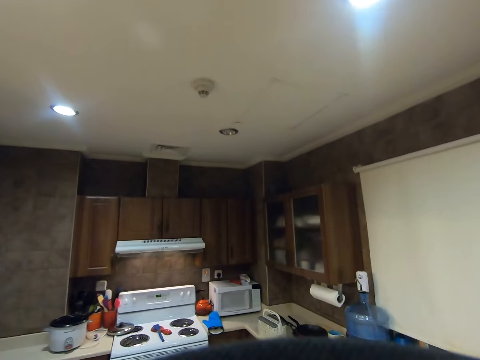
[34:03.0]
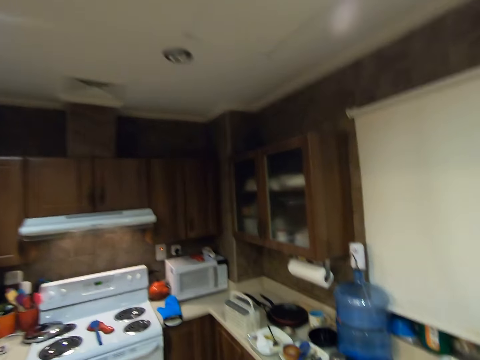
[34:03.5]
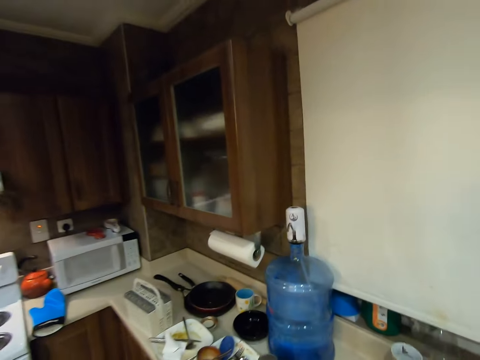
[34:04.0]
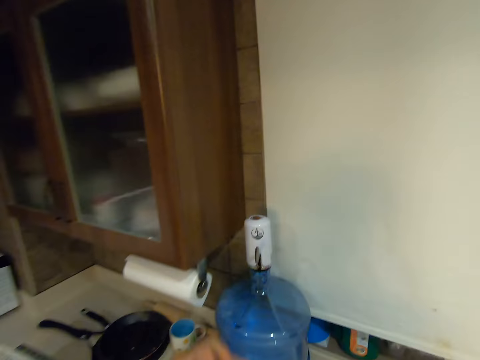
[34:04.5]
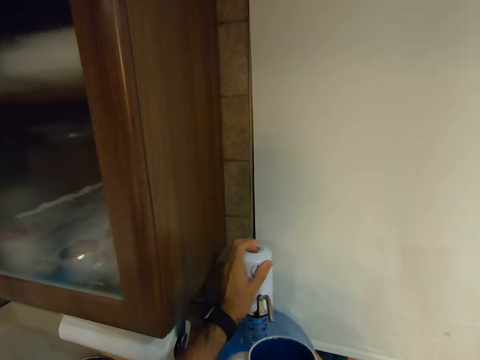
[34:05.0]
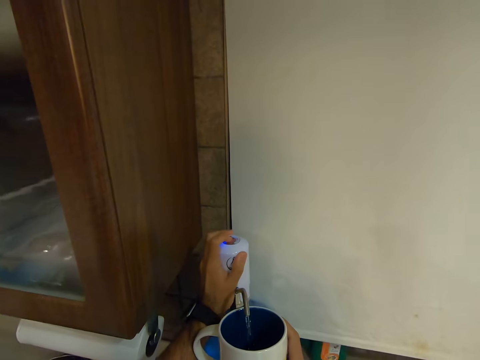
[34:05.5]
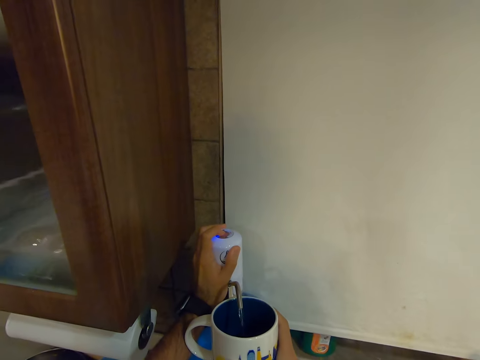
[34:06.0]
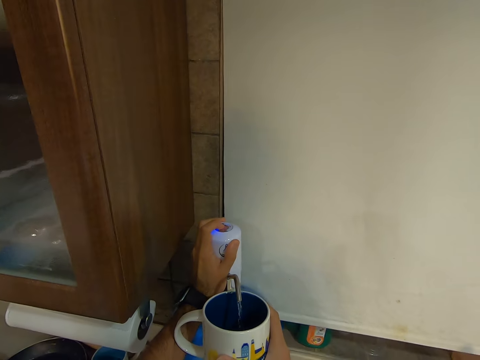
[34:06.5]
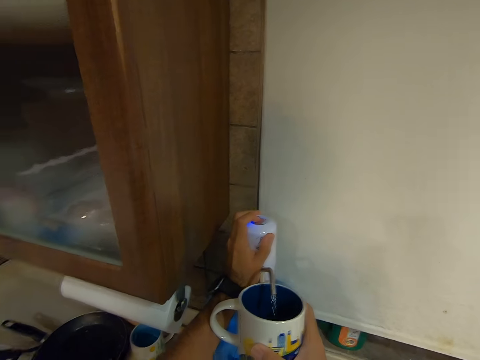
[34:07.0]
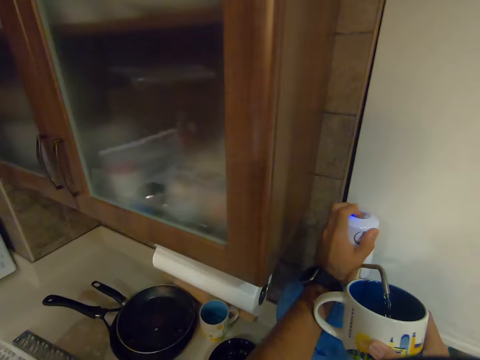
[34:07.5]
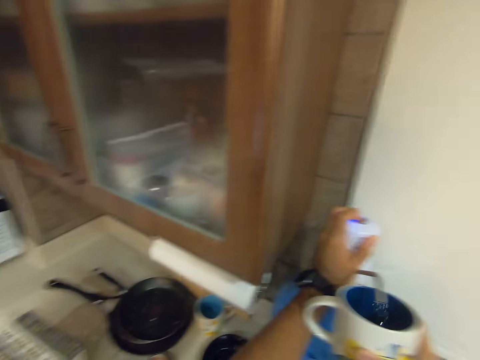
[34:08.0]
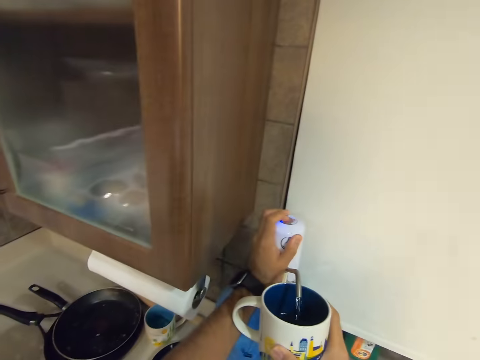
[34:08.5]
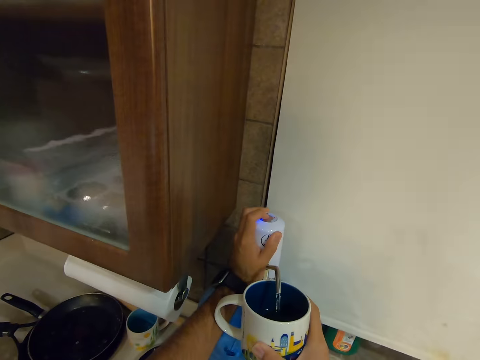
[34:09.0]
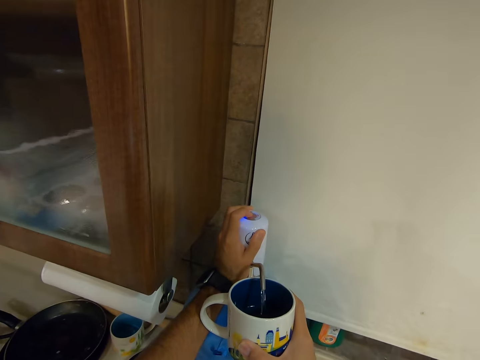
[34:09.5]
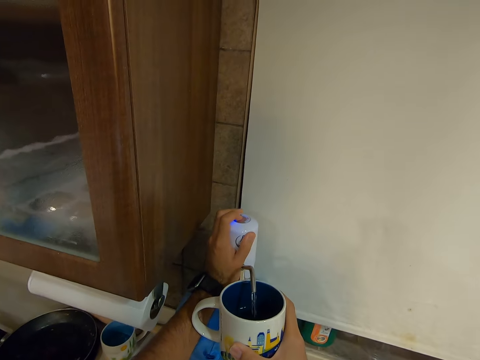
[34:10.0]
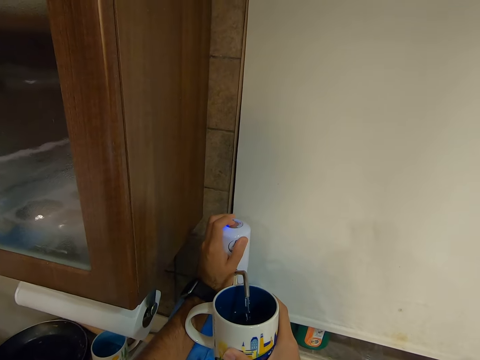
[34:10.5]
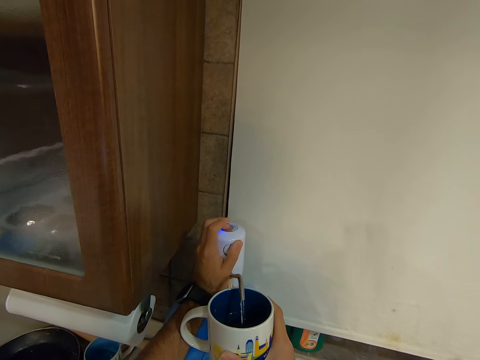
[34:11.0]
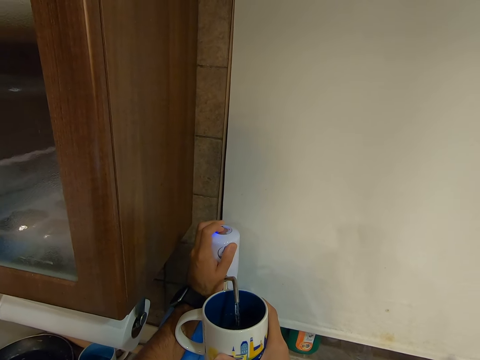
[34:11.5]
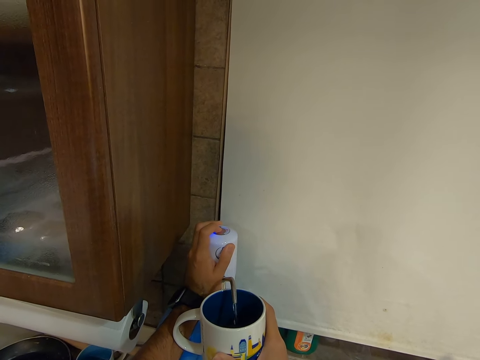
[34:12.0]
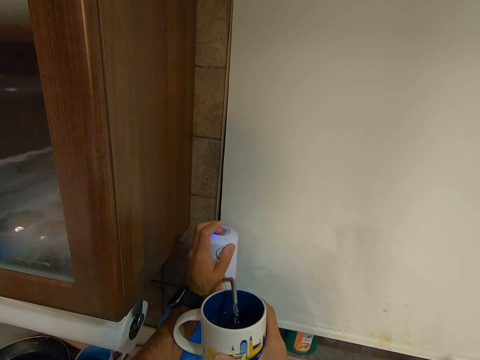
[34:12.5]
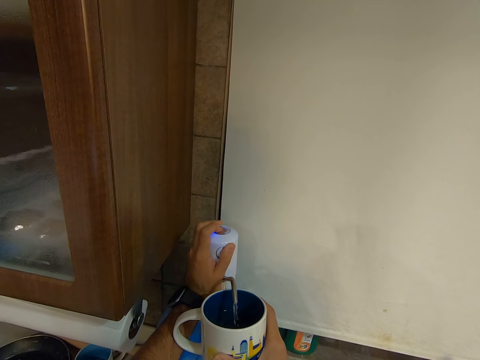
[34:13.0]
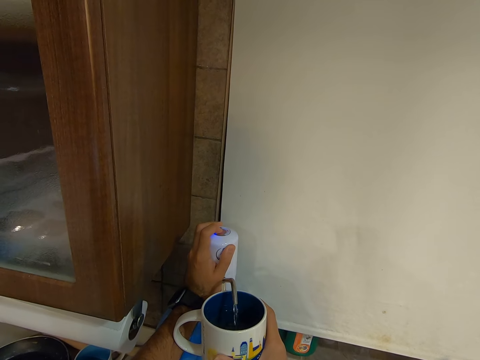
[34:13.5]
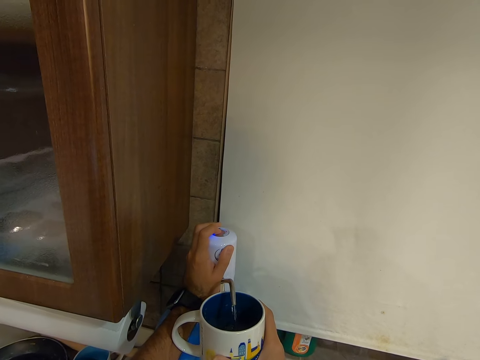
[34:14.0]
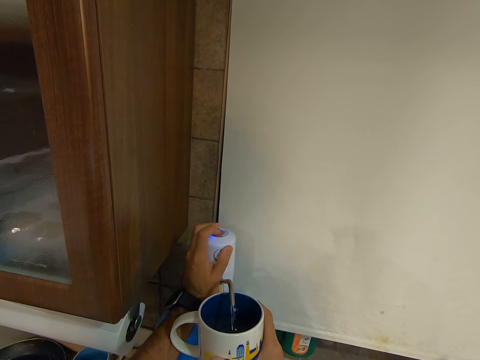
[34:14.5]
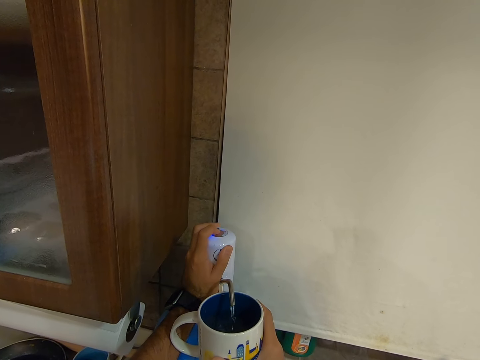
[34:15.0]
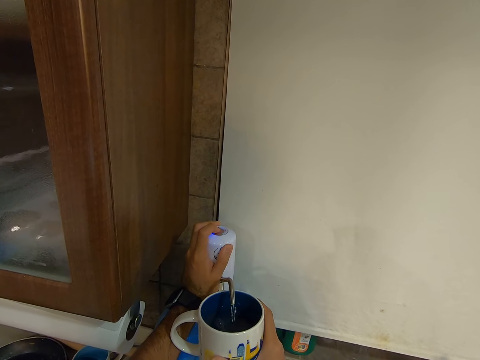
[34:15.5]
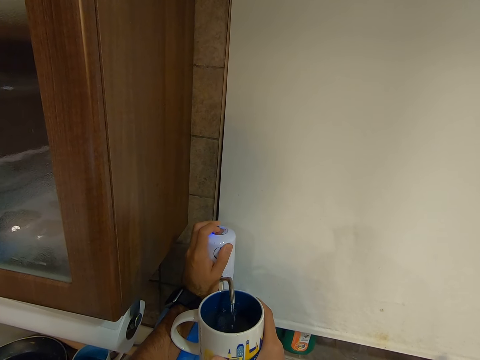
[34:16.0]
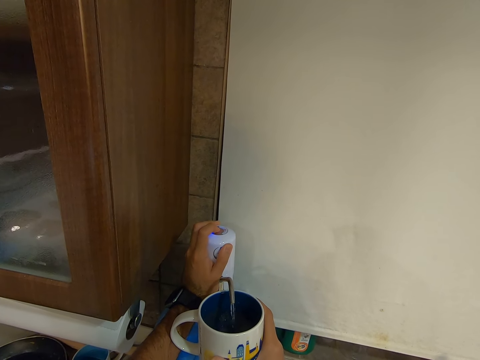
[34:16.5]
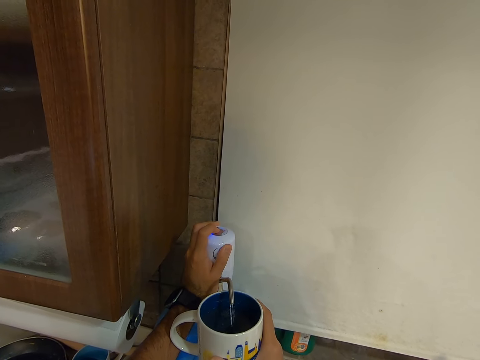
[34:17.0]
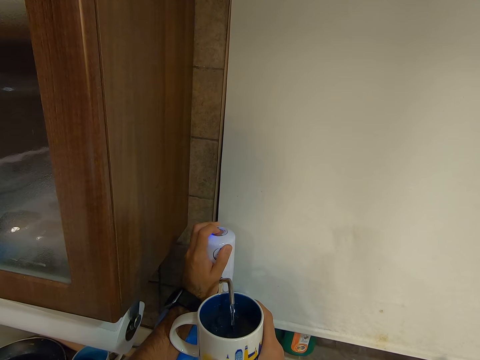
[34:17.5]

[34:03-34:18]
The camera wearer moves their hand towards the water bottle. They press the water into the cup. They fetch water from the dispenser.

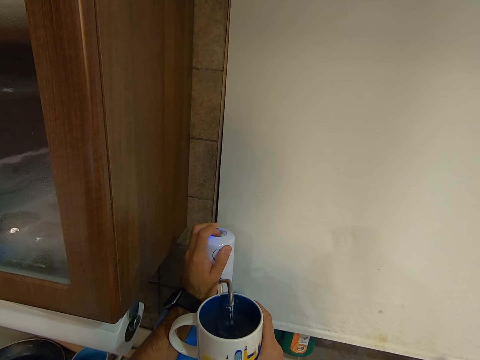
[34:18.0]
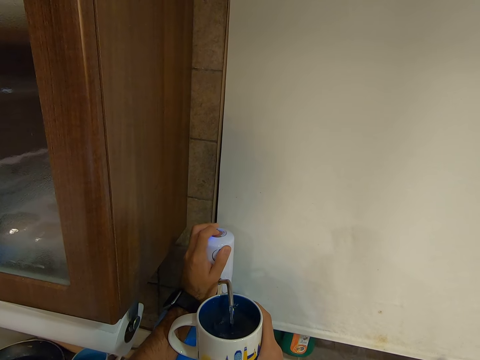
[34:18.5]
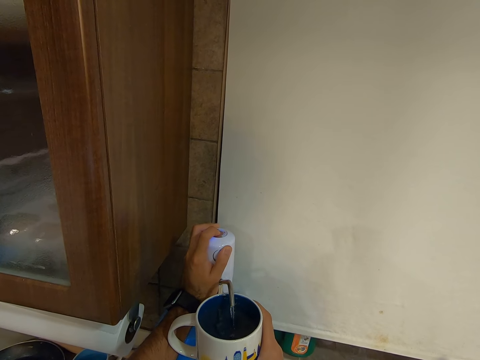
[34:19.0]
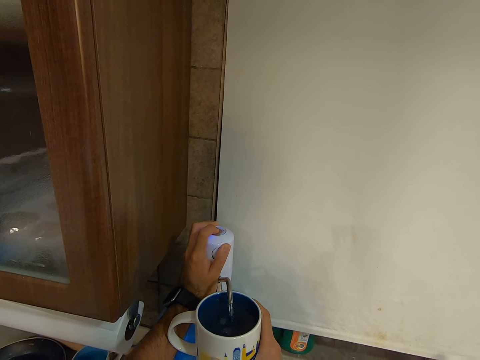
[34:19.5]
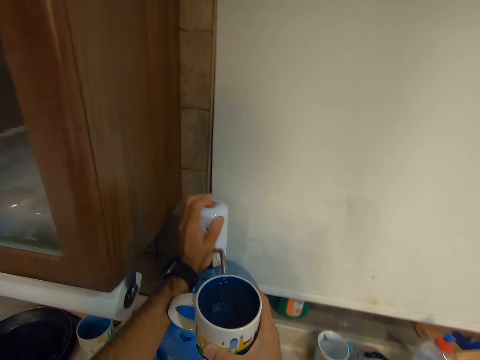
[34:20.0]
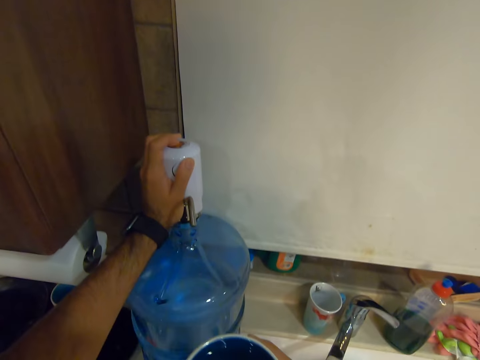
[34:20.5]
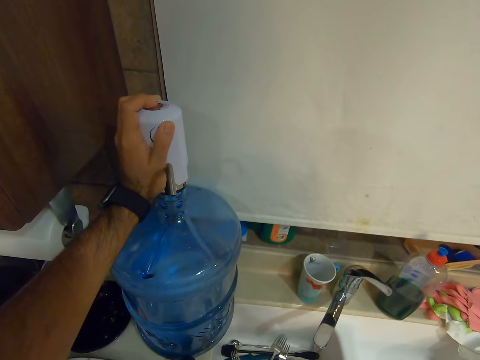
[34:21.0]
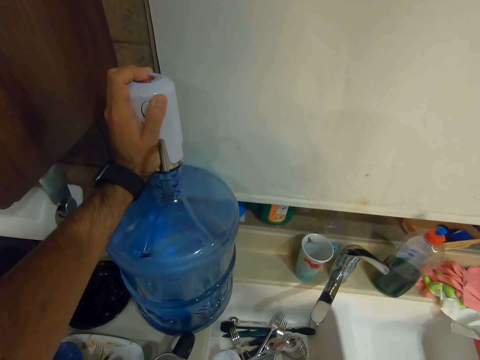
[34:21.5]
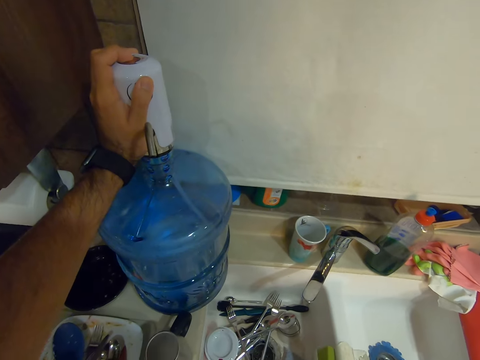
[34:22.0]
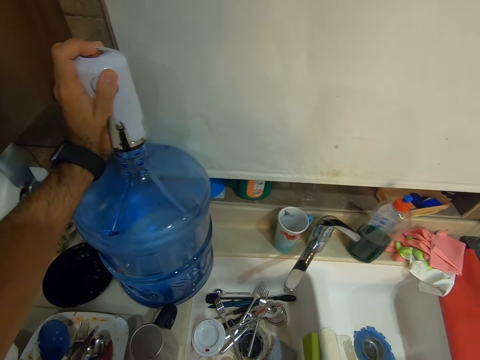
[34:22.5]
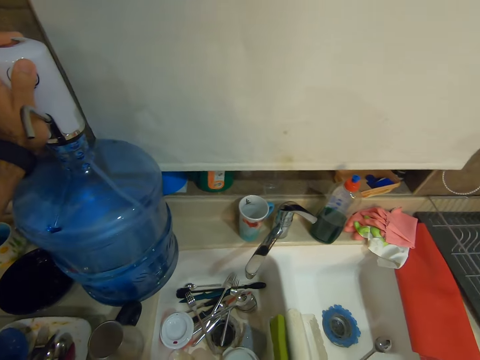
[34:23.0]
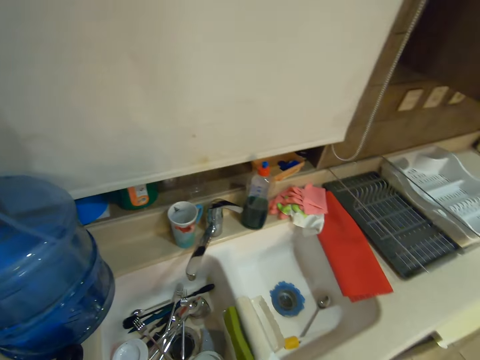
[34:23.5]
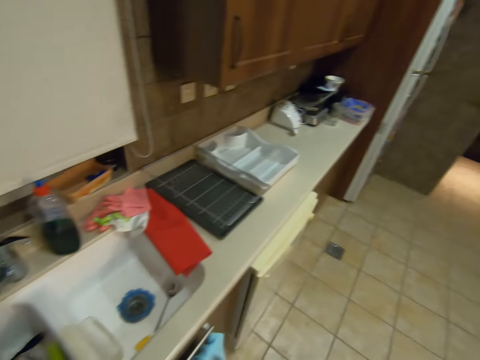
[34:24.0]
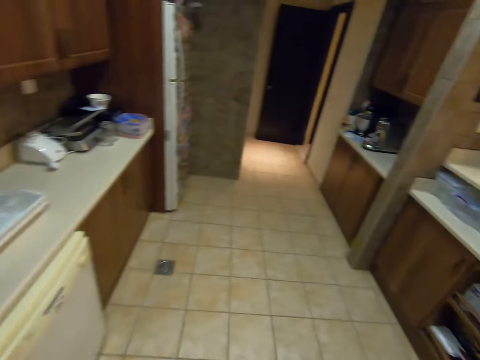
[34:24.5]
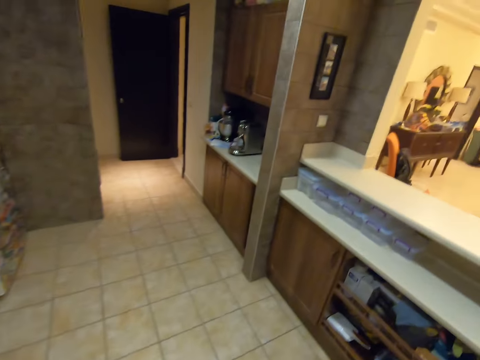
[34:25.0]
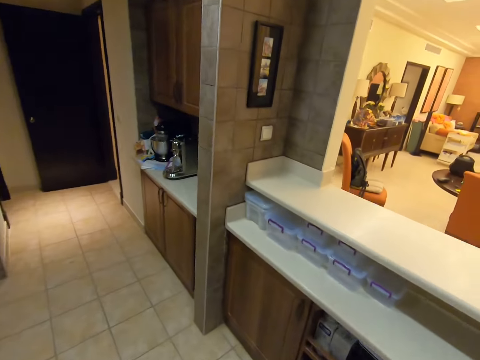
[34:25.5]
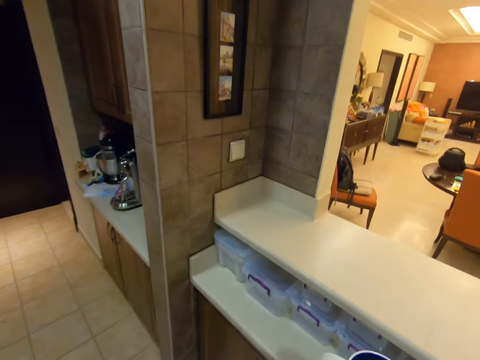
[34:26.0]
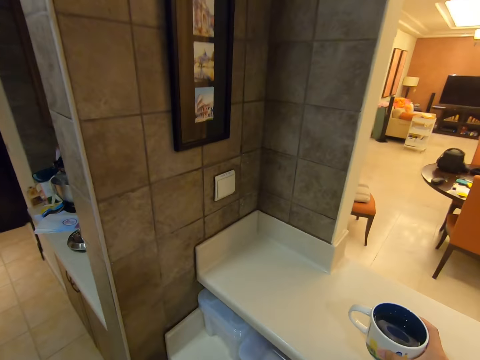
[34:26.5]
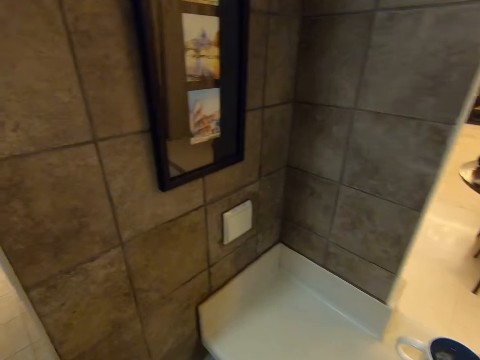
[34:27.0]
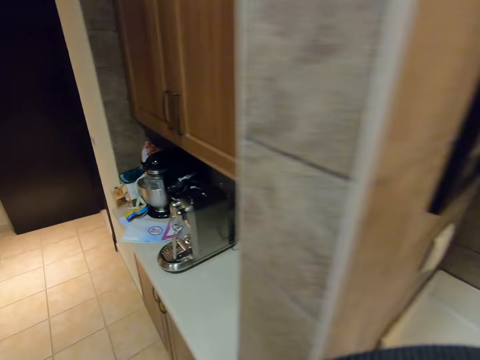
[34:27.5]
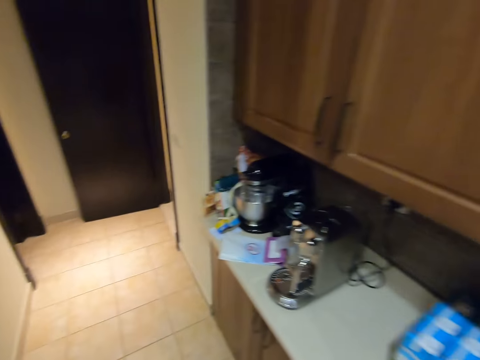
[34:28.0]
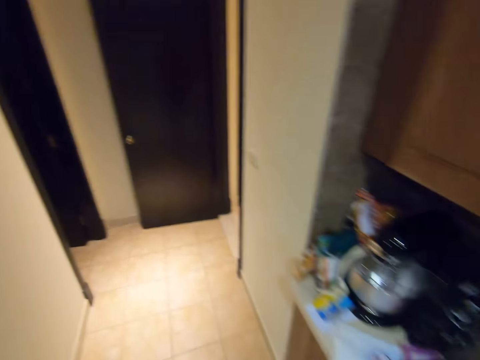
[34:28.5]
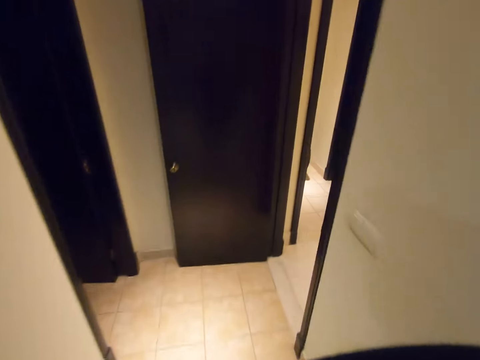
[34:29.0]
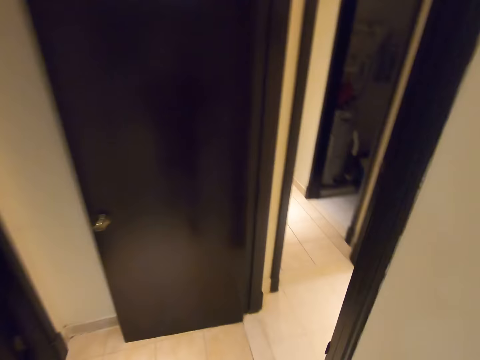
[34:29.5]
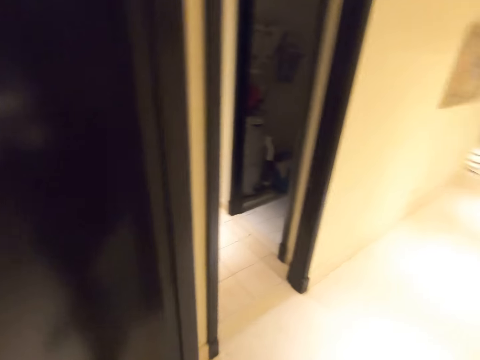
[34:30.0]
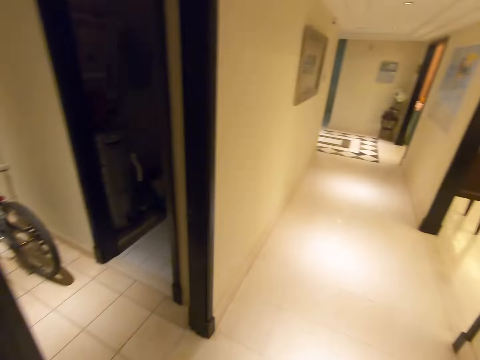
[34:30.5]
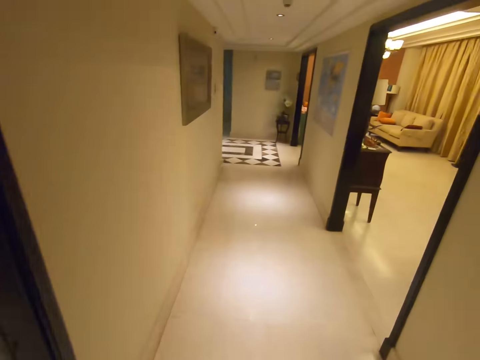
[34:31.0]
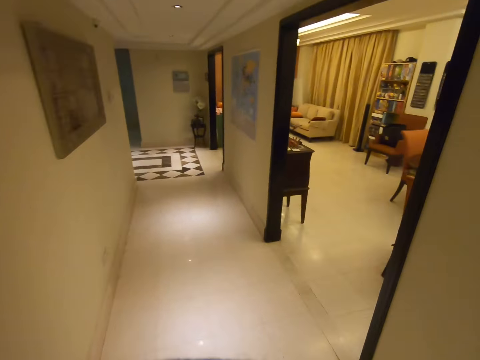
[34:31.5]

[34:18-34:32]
The camera wearer drinks the water. They walk away from the water bottle. They walk around. They place the cup of water on the kitchen counter. They walk away from the kitchen. They walk to the mirror.
